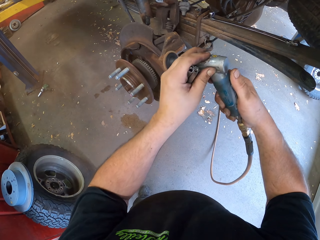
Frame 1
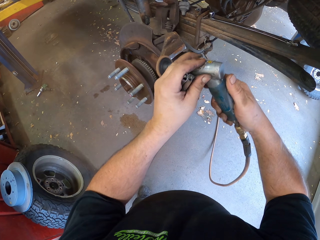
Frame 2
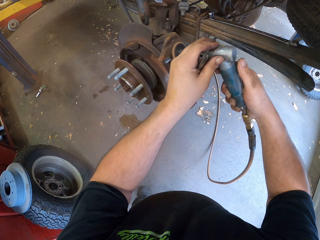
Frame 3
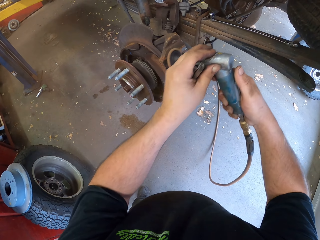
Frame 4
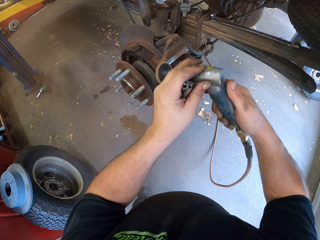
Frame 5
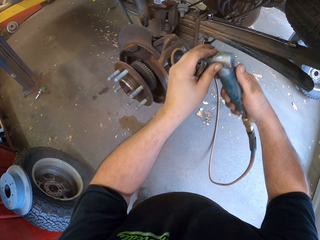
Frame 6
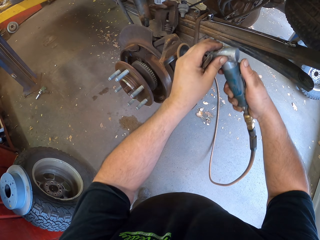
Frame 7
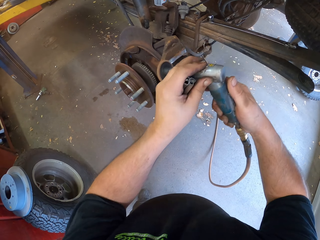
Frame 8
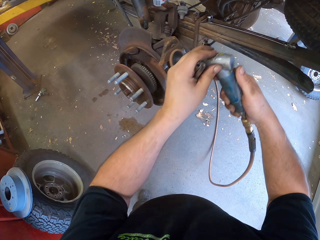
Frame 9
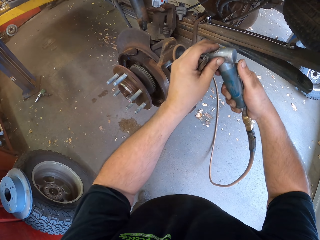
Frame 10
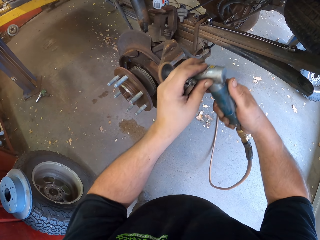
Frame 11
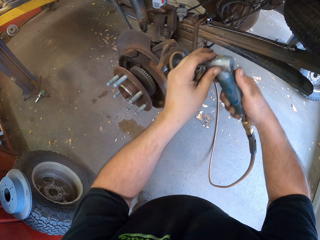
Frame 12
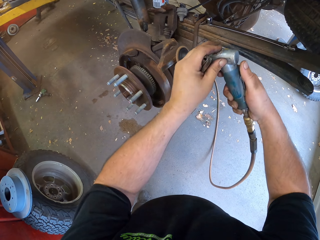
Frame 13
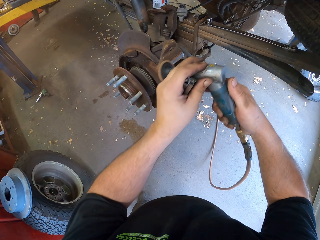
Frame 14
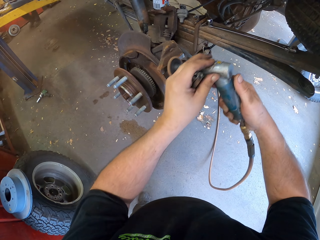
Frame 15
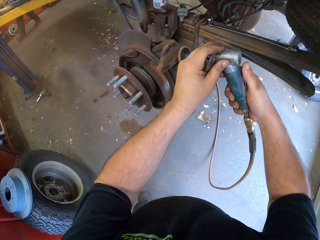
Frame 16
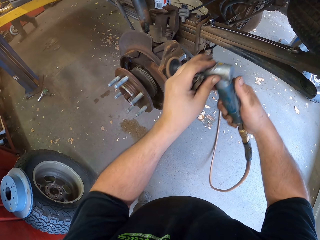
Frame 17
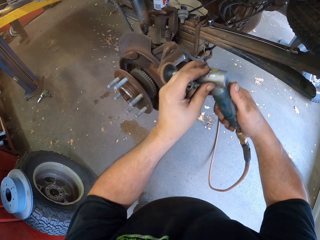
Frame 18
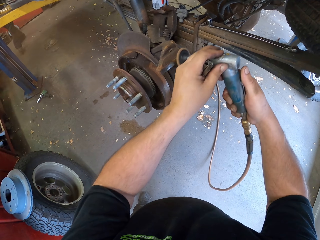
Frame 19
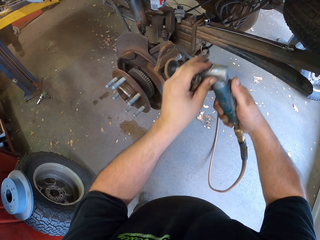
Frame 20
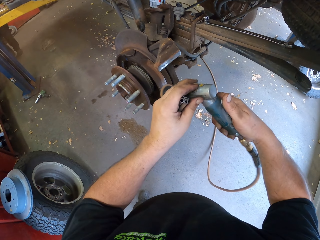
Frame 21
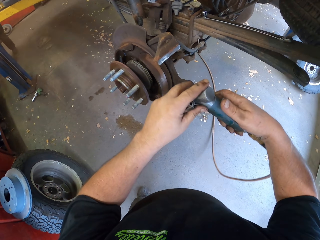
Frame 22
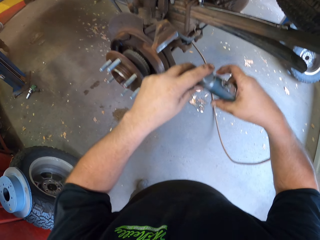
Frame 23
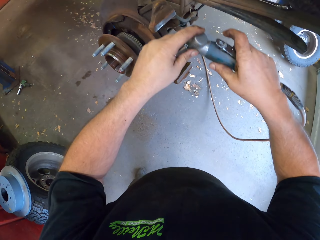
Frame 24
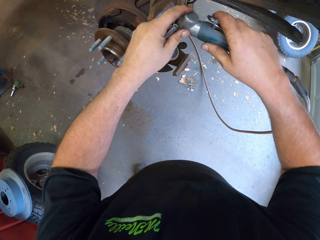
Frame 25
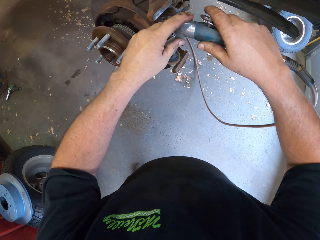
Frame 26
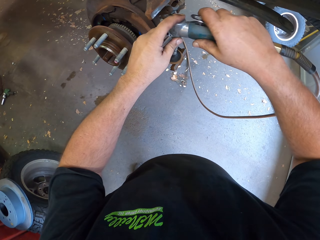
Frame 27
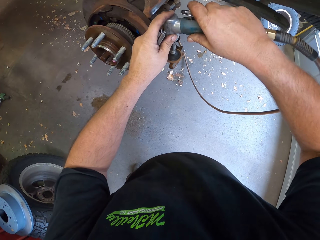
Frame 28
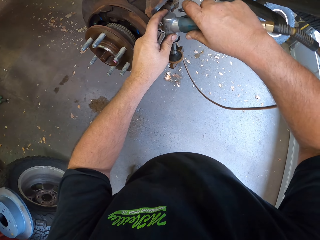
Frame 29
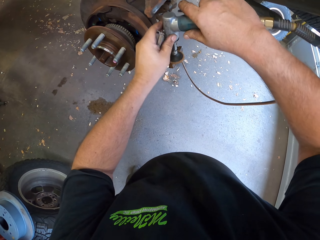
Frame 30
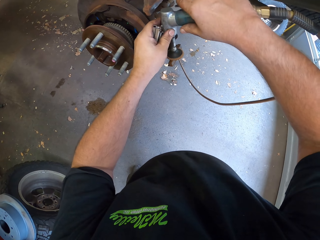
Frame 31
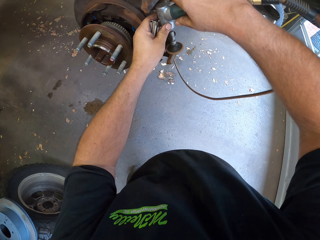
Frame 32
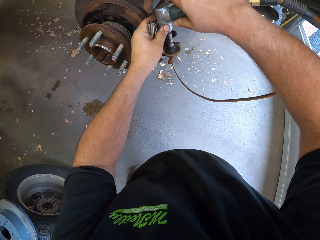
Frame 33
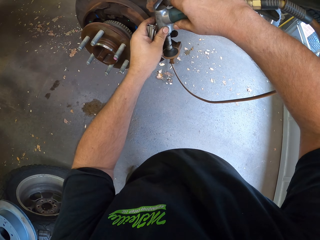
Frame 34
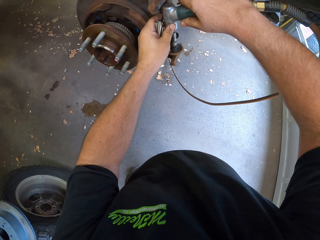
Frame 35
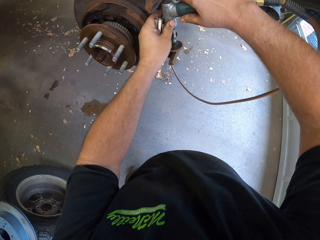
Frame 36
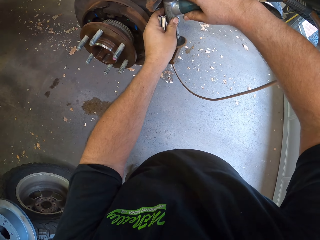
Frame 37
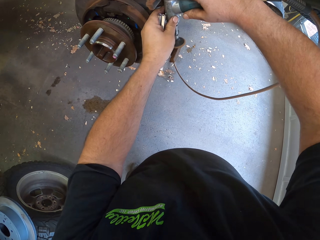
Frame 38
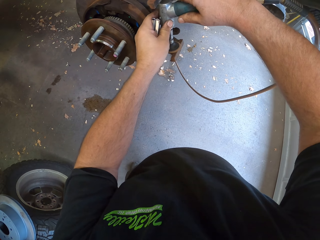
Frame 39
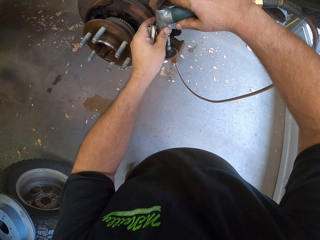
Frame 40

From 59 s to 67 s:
A person walks across the garage.

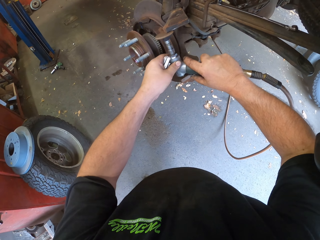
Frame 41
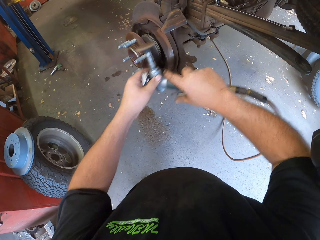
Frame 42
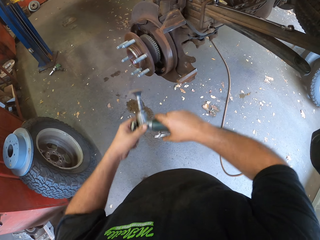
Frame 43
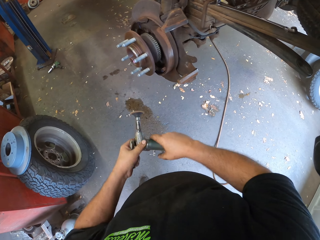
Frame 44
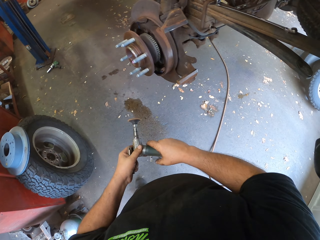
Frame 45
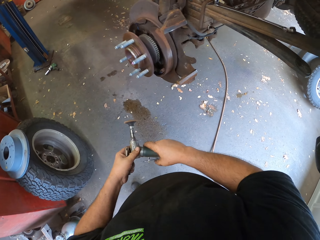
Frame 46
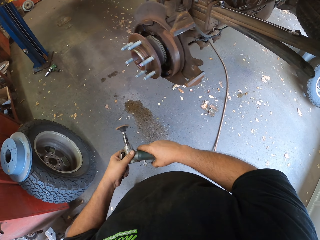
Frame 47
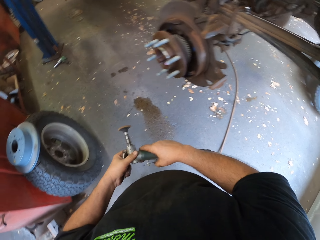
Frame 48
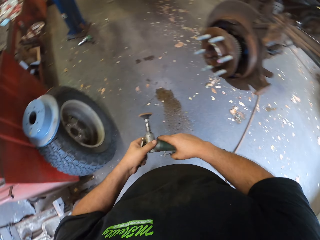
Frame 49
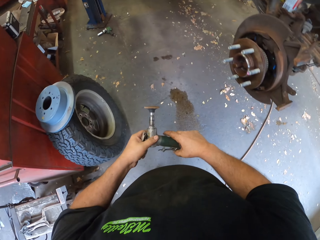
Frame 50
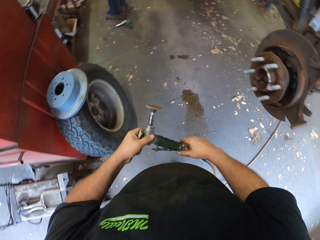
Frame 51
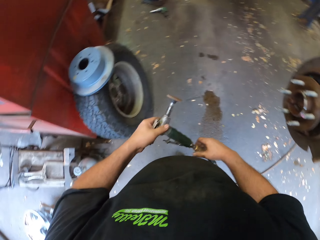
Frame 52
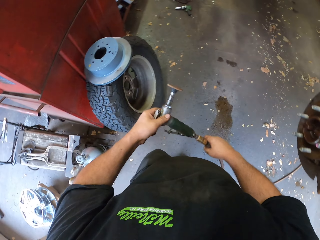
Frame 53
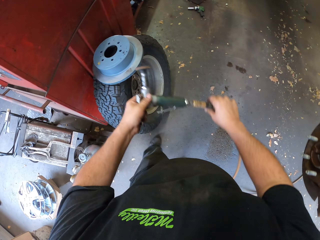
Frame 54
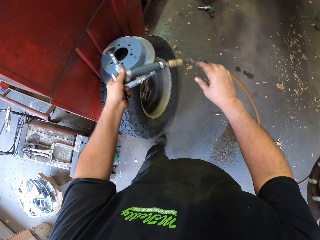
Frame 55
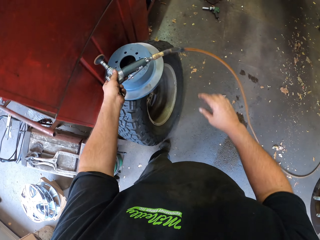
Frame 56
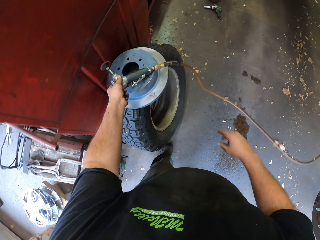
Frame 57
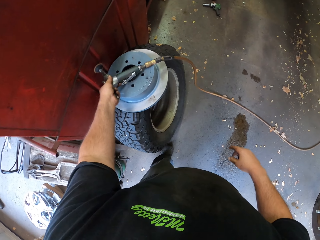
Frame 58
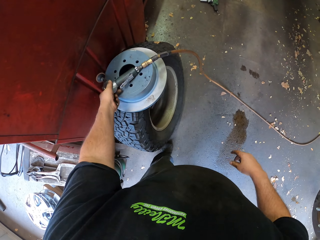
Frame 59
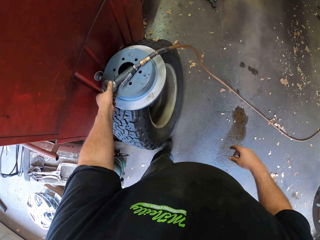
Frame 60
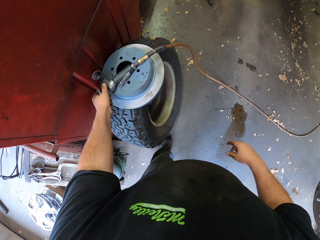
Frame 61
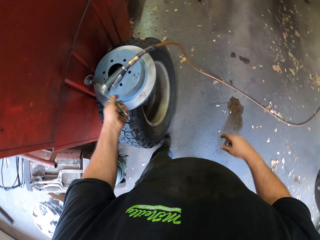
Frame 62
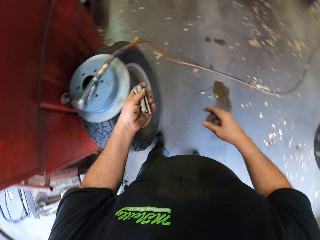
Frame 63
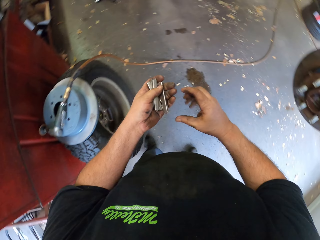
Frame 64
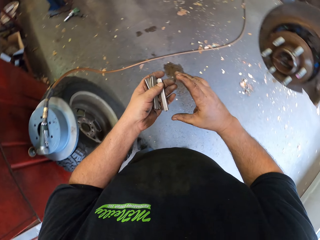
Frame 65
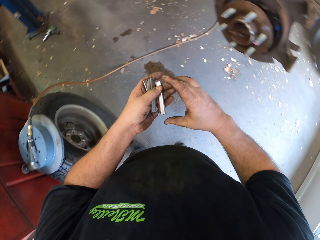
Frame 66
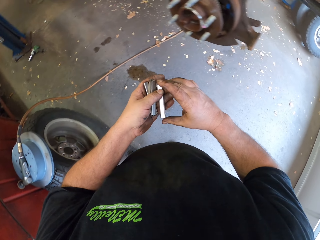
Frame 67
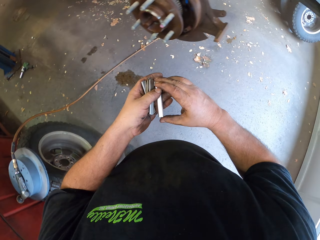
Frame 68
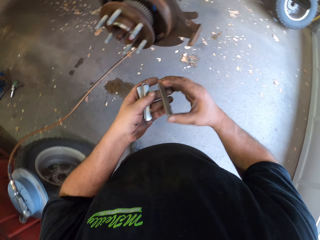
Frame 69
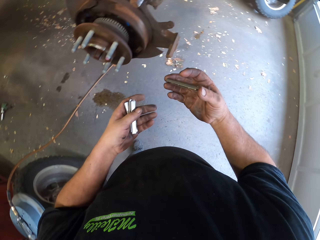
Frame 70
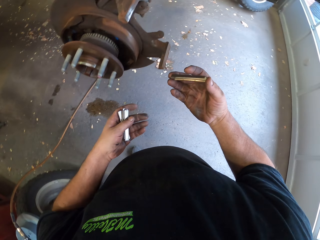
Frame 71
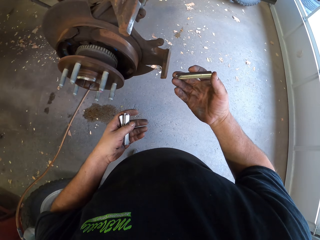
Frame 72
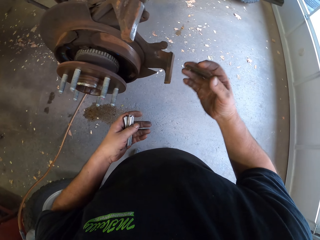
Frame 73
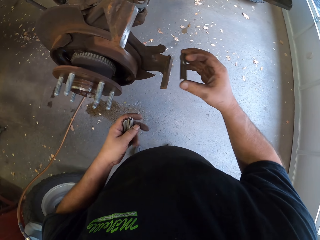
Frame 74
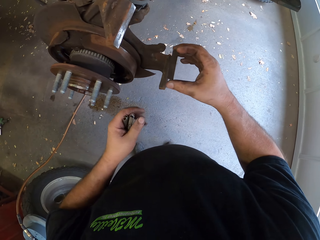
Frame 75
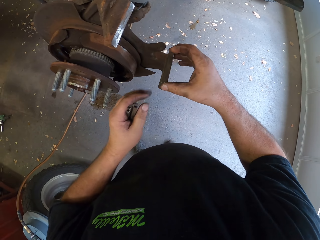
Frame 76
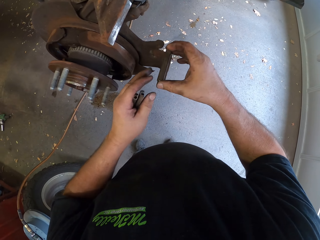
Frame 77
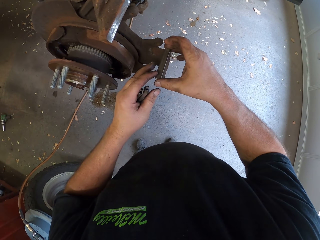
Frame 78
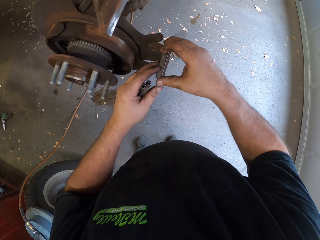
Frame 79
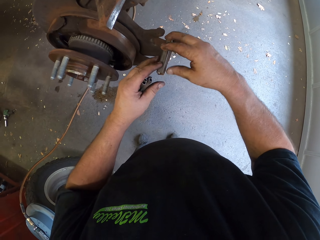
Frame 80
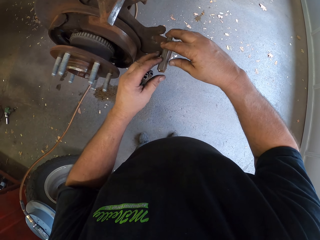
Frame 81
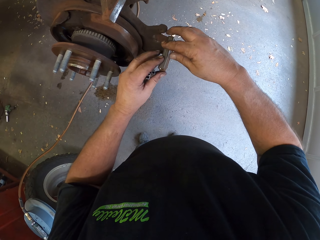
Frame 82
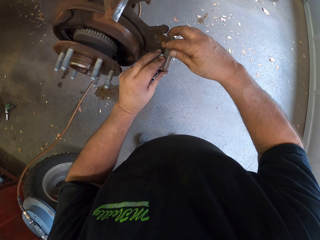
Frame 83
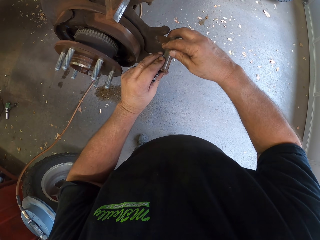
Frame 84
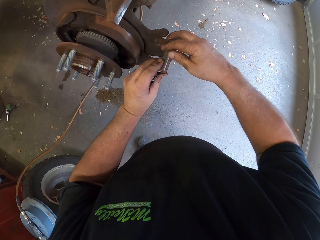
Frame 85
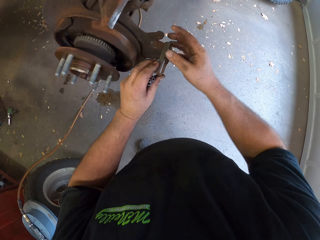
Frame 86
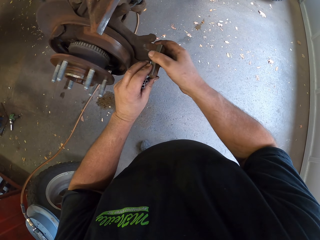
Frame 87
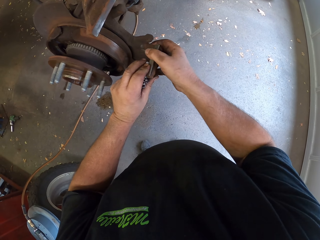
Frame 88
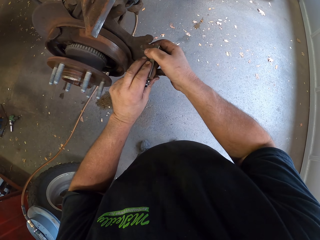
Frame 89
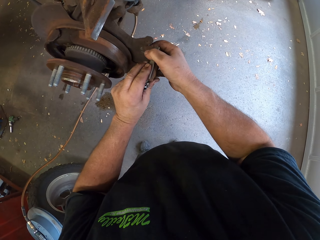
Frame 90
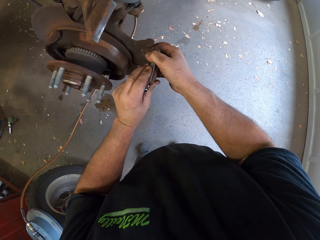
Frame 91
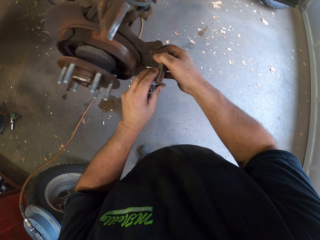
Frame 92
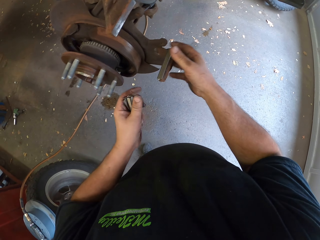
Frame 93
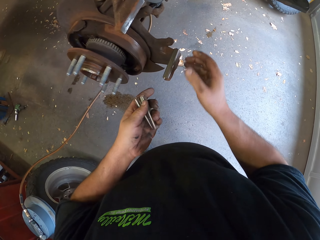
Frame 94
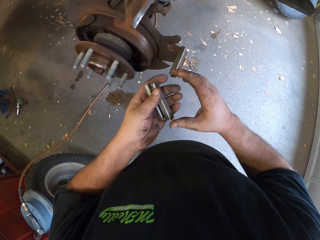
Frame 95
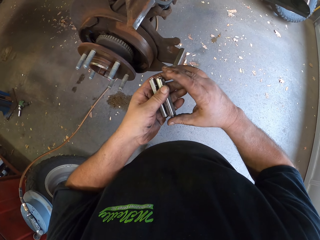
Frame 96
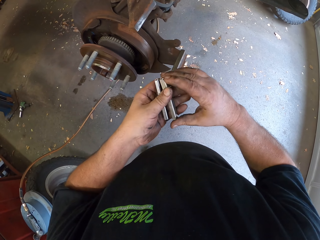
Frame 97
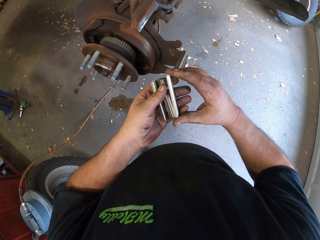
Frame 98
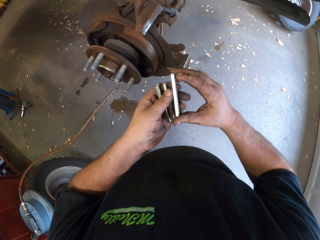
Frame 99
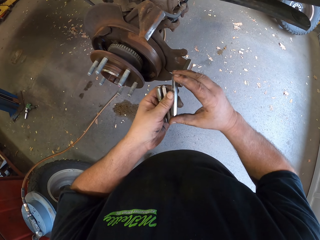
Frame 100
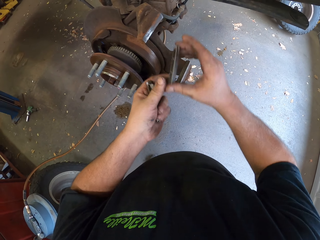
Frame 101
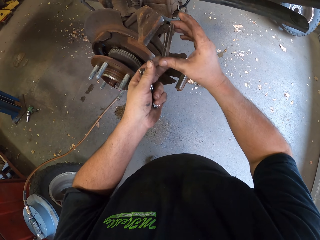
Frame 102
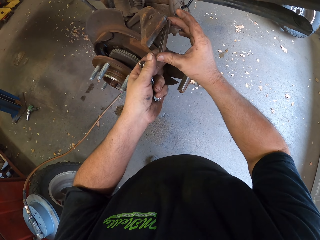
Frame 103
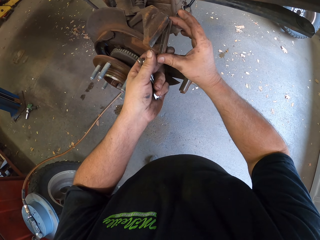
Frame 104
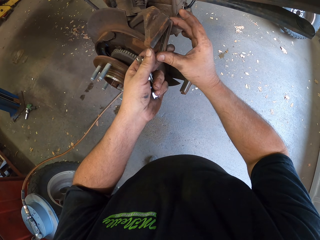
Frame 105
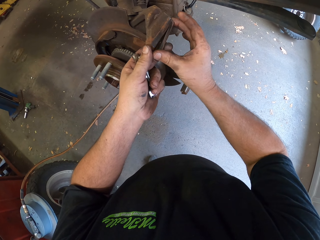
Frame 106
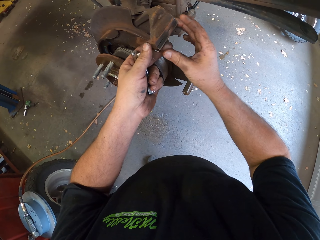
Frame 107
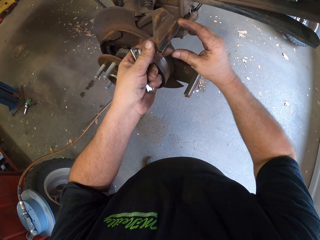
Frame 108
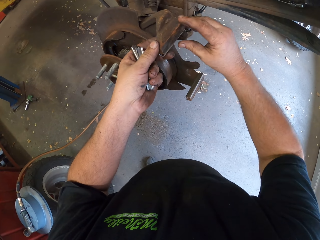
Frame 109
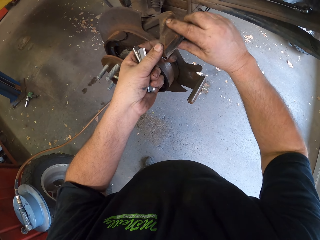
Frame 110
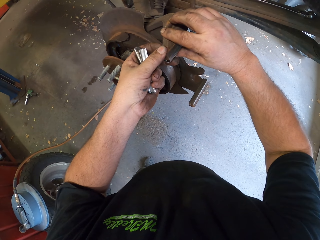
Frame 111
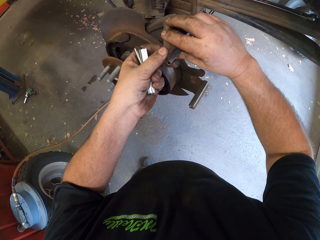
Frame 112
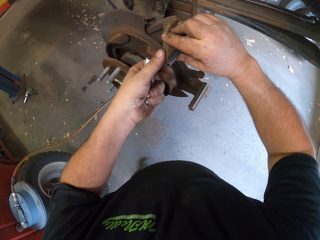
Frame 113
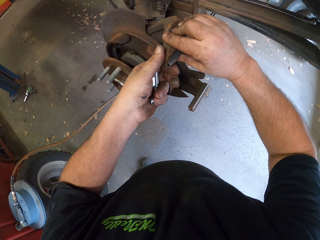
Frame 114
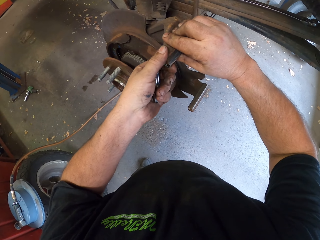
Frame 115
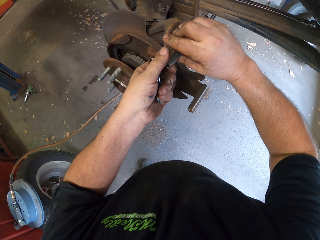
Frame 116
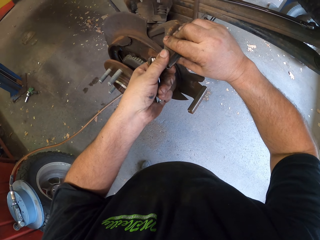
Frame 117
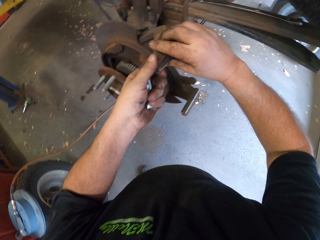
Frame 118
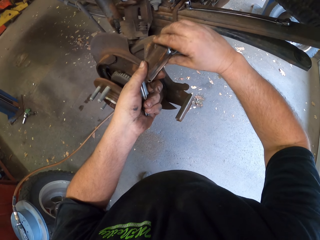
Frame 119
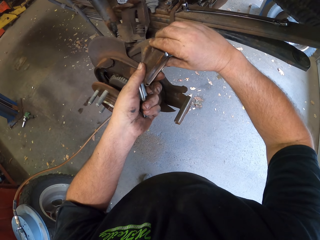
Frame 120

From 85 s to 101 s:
The camera wearer turns off the metal brush sanding machine. They put the metal brush sanding machine down on the brake disc center cap. They put small metal bars on the wheel stud.
